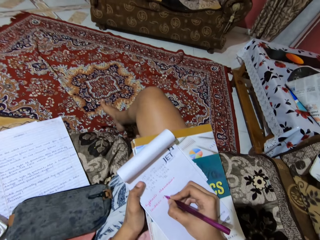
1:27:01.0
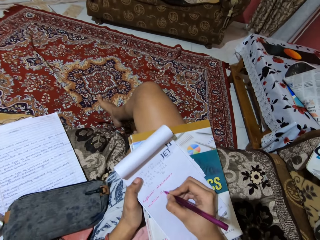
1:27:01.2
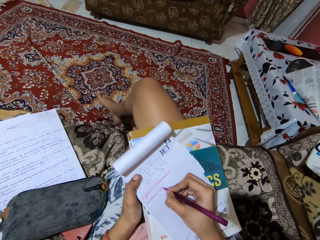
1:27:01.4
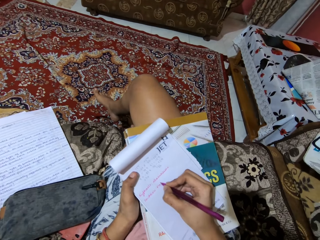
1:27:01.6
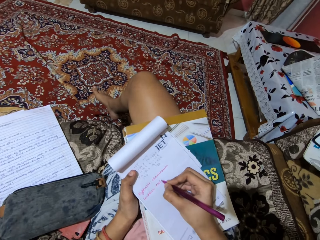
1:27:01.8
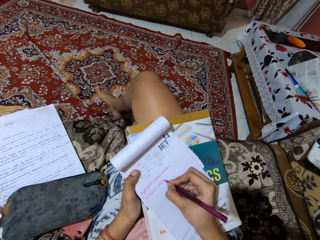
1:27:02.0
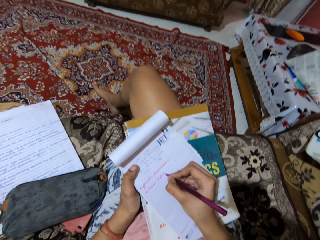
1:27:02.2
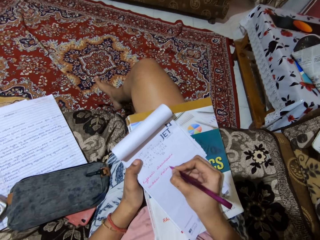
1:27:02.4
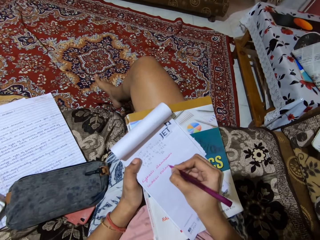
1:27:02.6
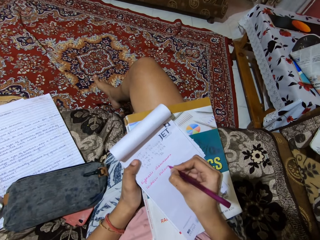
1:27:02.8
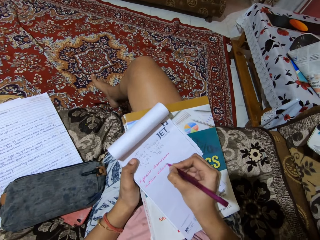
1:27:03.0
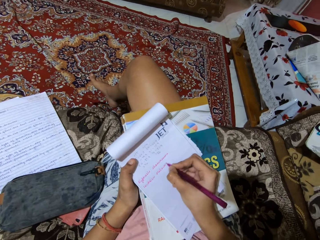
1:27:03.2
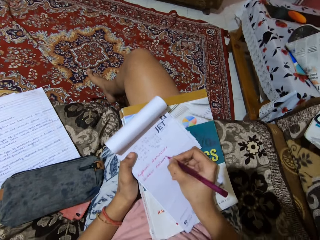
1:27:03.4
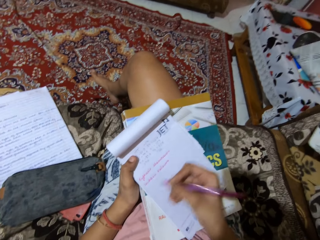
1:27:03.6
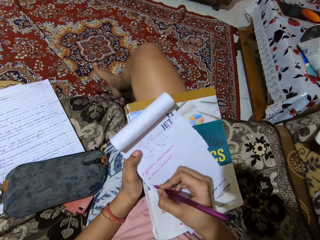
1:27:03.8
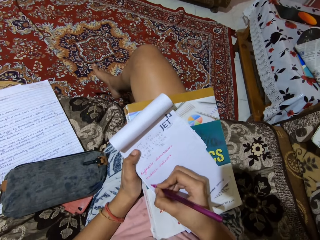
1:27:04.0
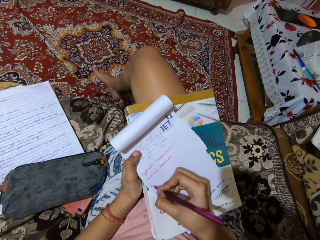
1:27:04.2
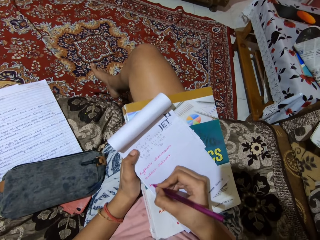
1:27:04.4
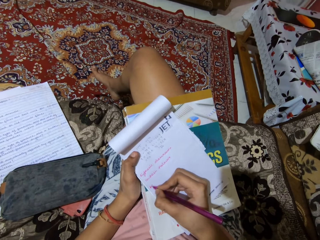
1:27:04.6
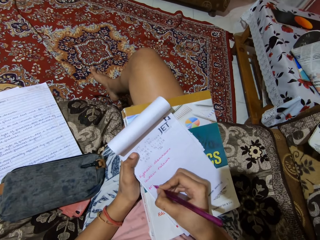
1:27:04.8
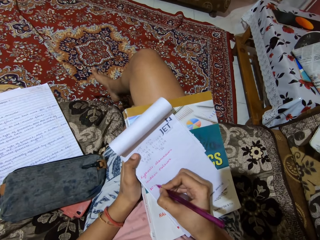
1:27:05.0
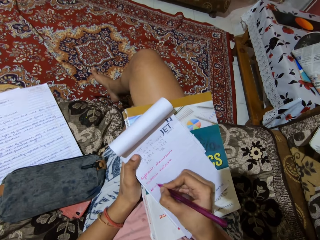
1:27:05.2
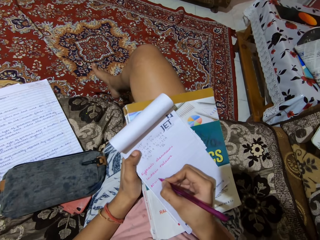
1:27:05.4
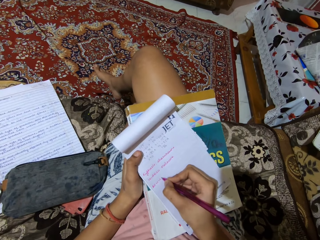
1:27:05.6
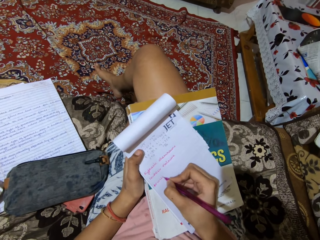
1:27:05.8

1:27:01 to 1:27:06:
The camera wearer writes on the book.

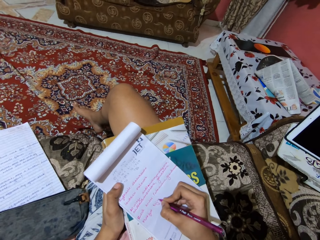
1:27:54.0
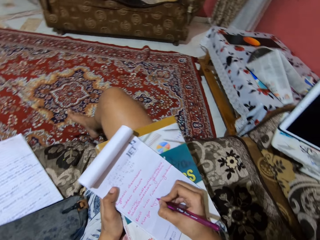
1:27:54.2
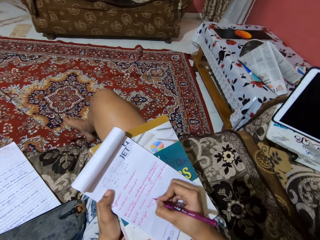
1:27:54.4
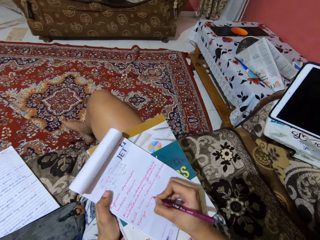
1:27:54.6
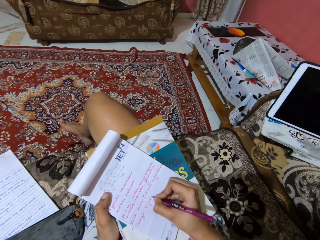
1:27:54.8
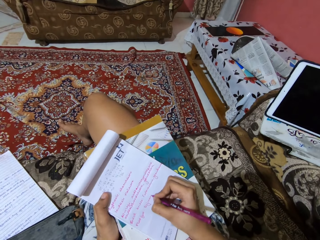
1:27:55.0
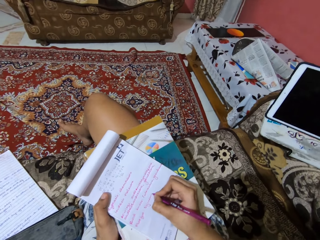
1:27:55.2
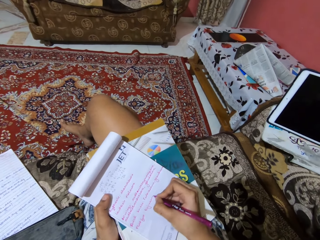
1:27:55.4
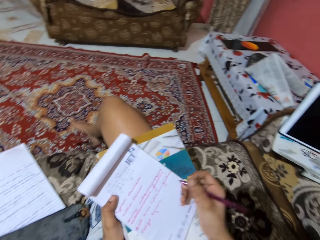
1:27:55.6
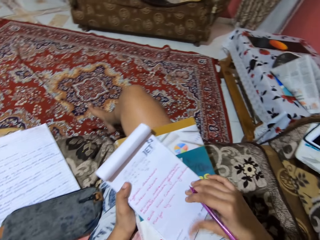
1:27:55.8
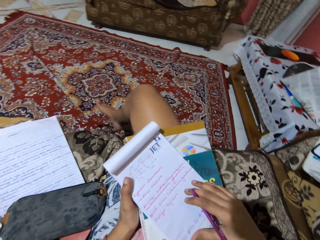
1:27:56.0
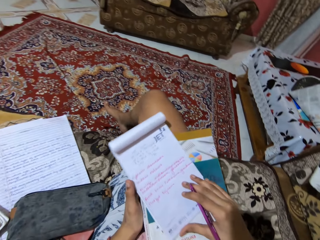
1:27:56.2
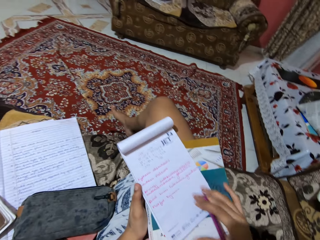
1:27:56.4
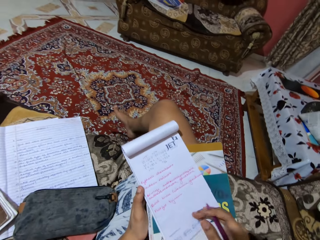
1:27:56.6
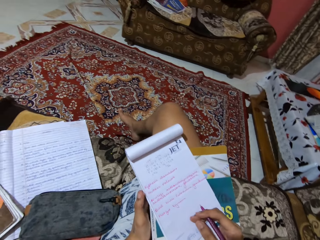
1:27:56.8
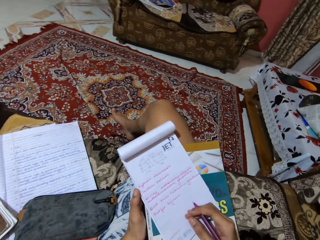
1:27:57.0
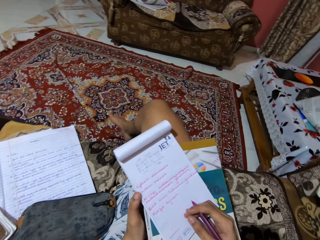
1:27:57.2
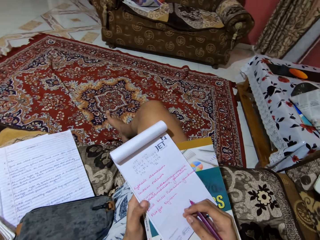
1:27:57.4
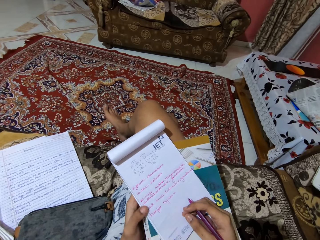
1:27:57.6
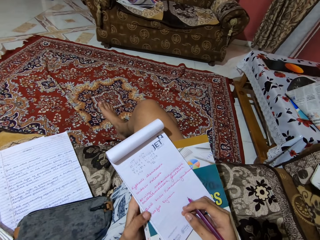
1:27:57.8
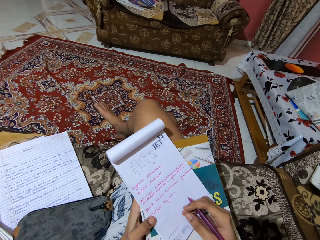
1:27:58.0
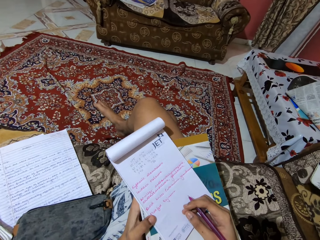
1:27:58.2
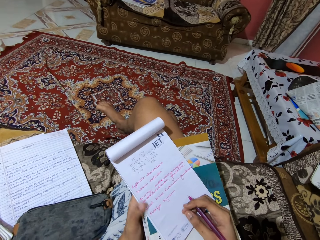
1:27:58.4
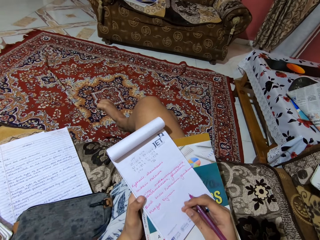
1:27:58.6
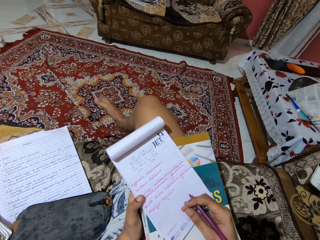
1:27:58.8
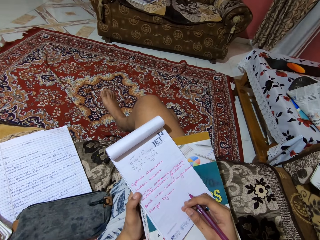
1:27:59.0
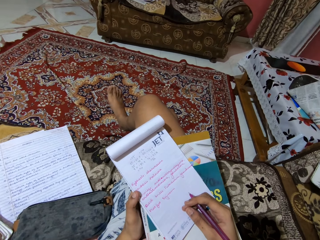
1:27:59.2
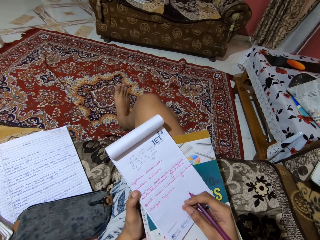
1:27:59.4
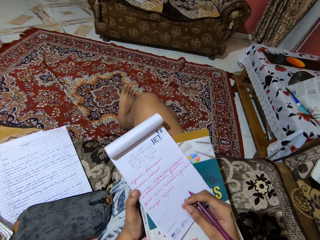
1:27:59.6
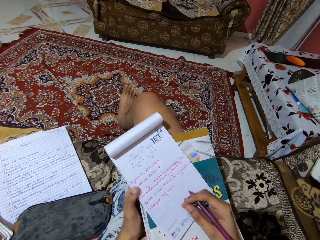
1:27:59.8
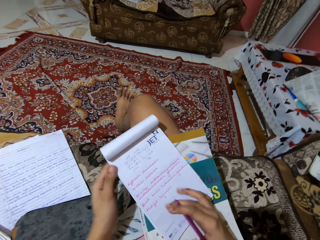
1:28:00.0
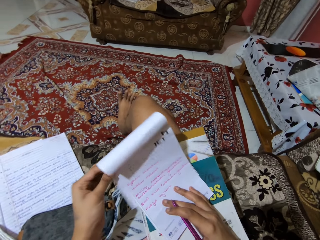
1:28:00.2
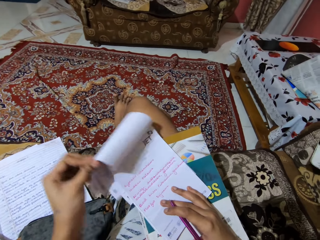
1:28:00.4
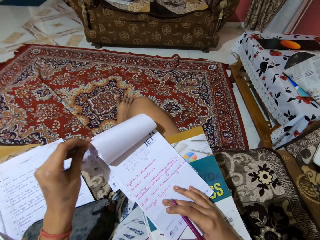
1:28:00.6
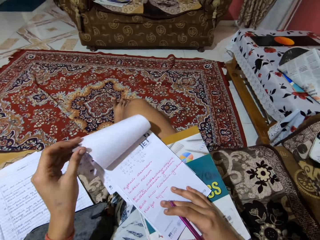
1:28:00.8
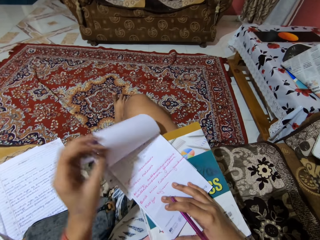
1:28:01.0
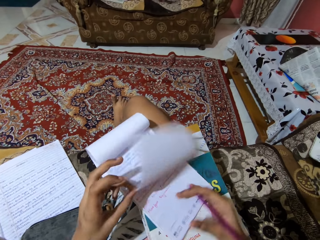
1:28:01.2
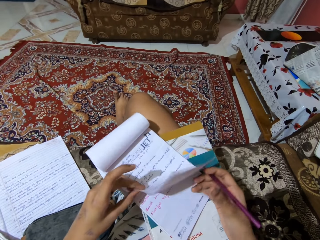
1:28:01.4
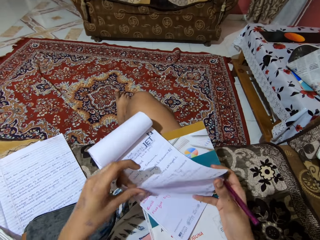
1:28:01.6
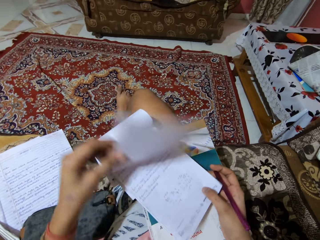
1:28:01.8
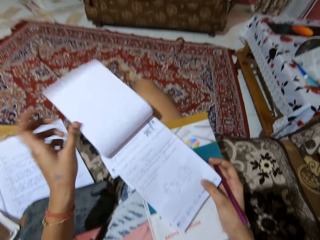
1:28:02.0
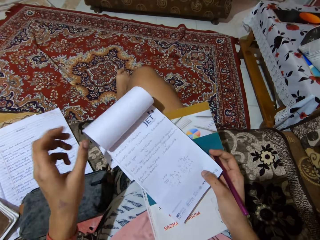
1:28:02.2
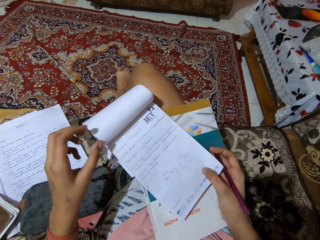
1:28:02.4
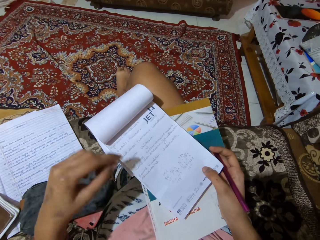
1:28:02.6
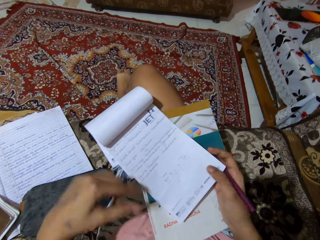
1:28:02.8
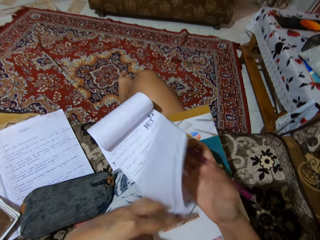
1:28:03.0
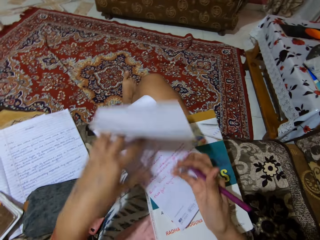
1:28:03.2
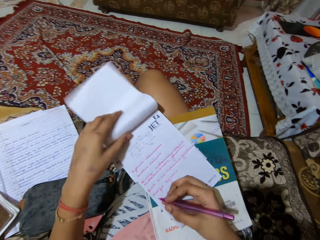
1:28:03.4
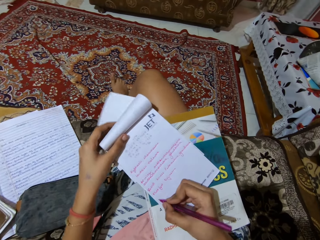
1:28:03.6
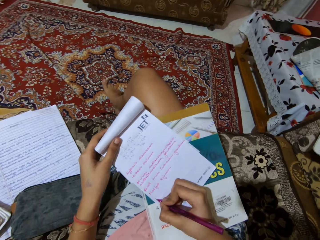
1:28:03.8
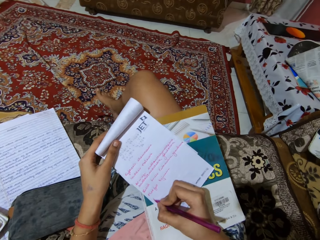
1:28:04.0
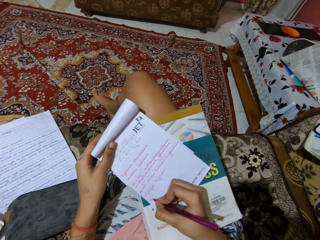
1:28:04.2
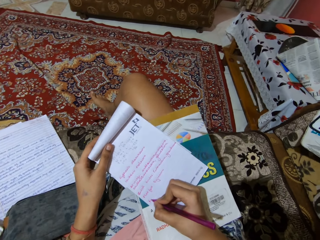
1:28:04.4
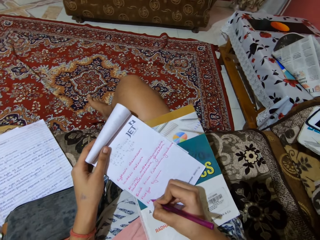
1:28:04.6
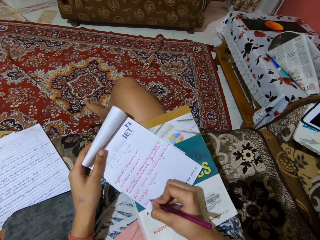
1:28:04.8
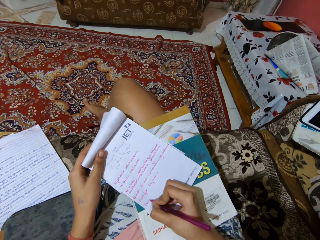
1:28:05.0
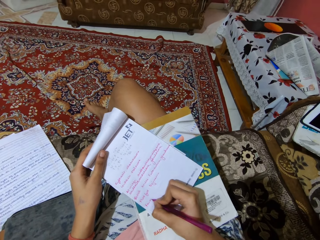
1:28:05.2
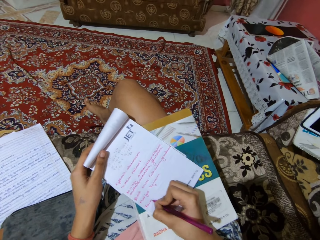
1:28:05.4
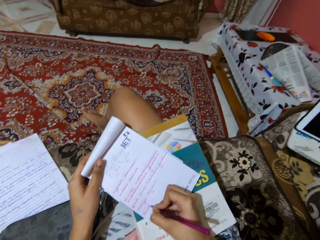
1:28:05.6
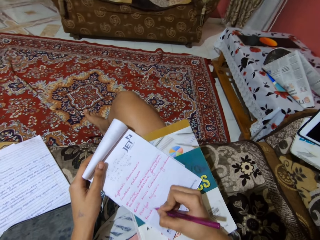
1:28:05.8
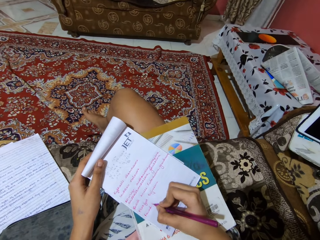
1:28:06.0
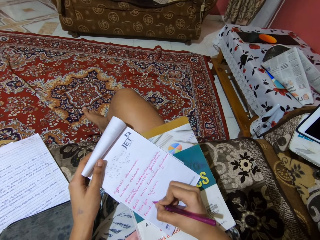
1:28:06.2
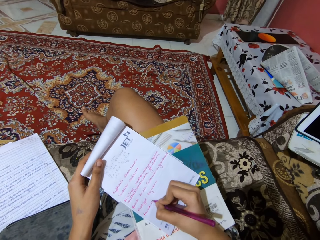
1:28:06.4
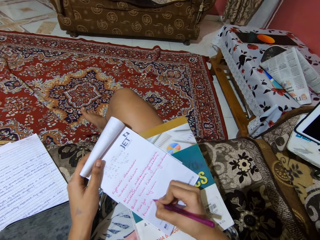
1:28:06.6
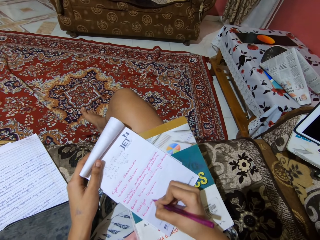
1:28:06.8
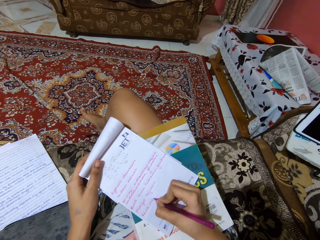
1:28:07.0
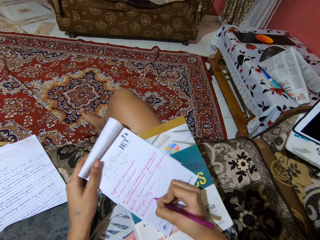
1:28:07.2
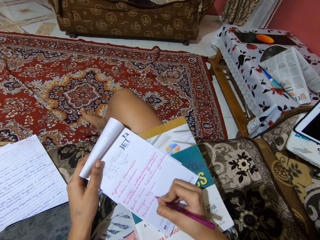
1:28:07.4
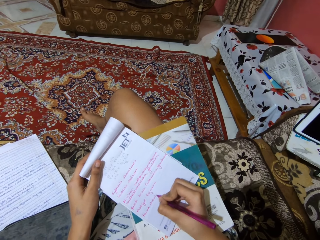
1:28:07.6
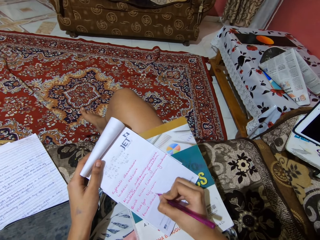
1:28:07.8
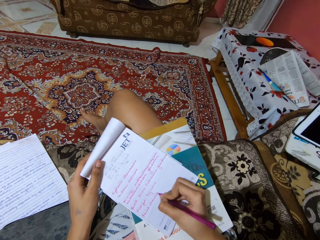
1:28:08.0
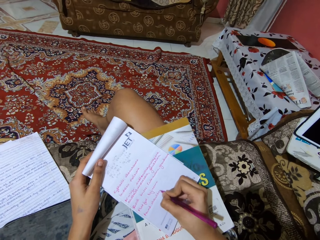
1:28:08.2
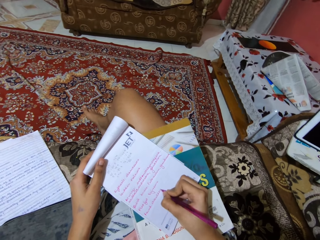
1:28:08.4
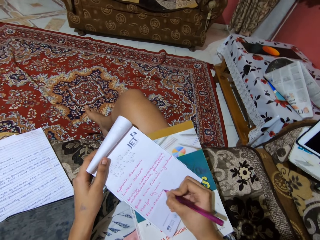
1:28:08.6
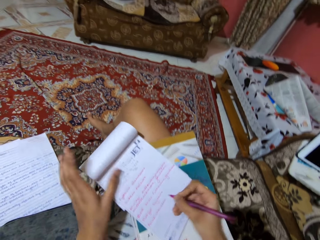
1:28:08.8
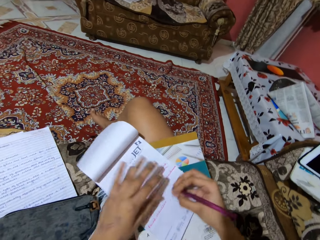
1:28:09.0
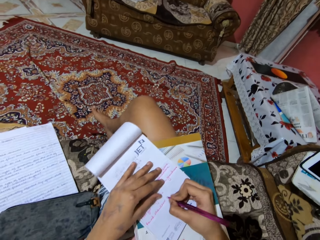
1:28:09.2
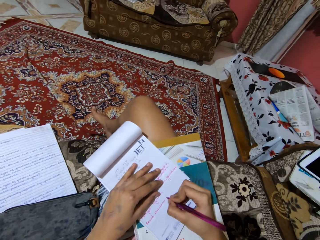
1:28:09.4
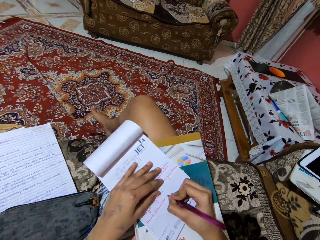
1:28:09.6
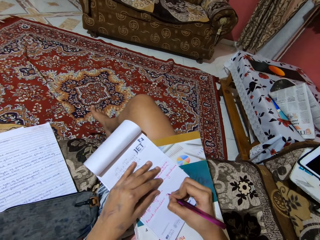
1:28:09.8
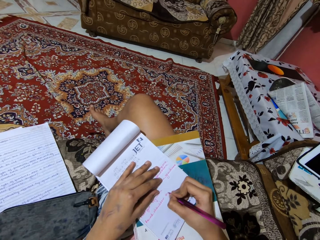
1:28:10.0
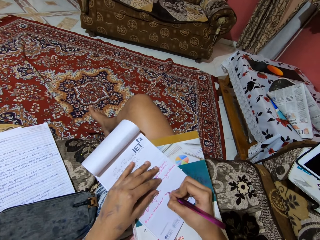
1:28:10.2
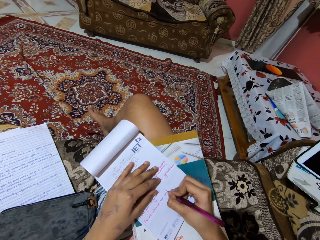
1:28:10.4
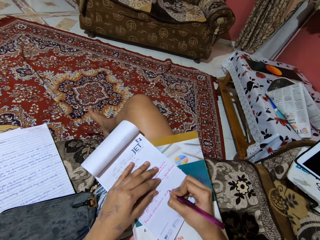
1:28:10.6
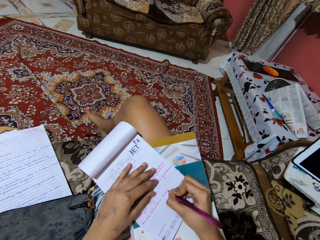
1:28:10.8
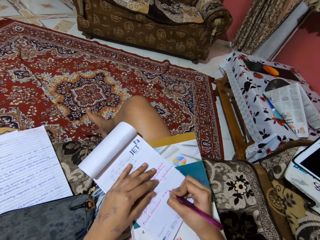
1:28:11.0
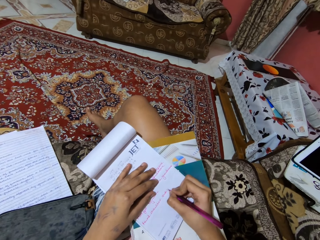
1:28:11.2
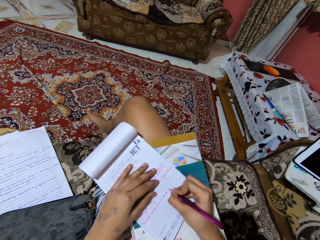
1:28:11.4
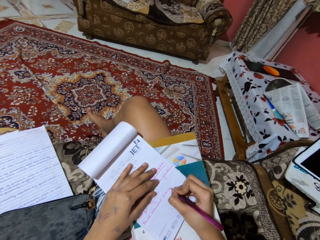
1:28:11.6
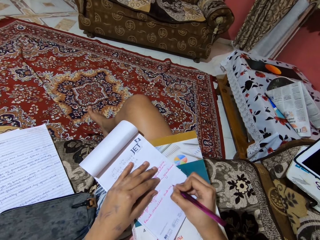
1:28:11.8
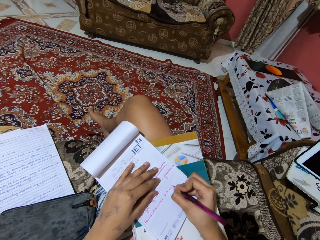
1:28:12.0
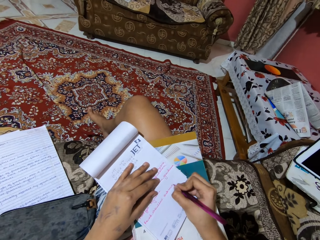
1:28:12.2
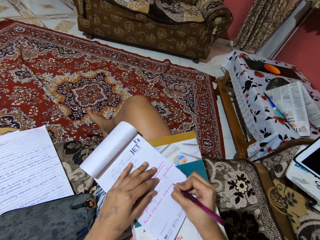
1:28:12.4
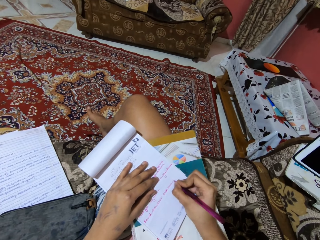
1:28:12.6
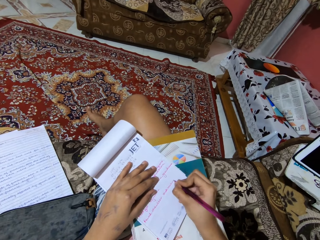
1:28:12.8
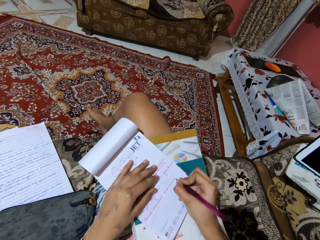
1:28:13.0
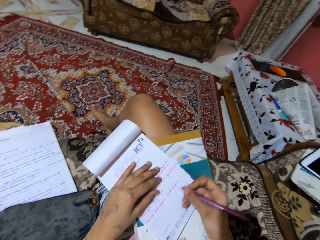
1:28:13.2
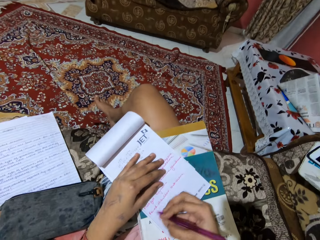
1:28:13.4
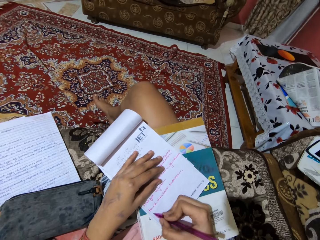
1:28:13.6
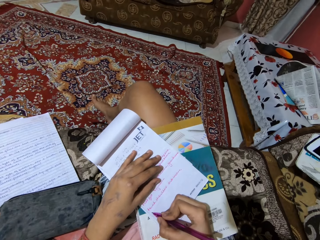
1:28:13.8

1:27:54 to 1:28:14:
The camera wearer stops writing on the jotter. They move the book. They flip pages of the jotter. They open the book pages and close the book pages. They continue to write on the jotter.
